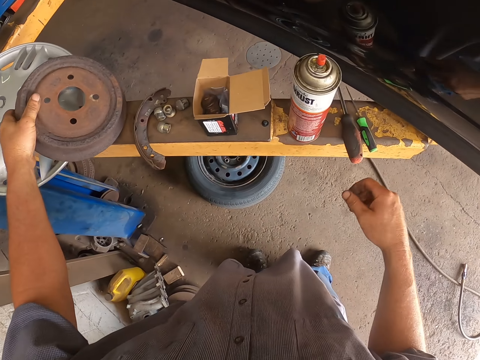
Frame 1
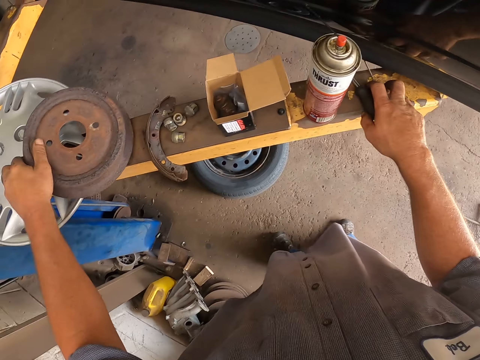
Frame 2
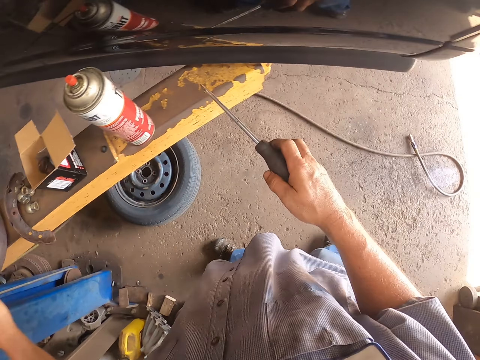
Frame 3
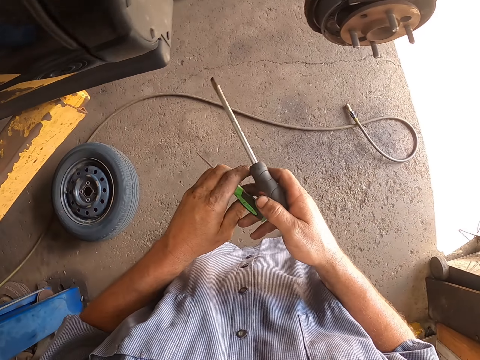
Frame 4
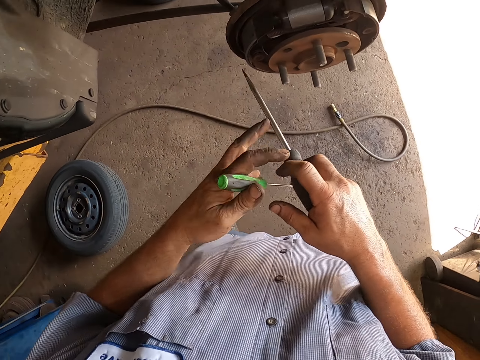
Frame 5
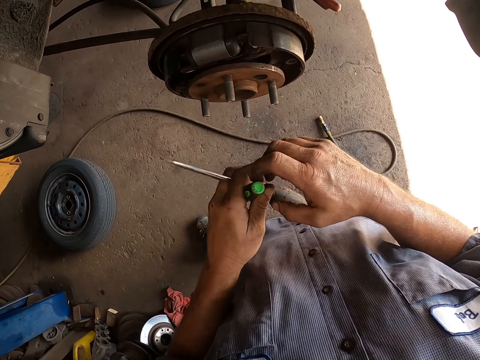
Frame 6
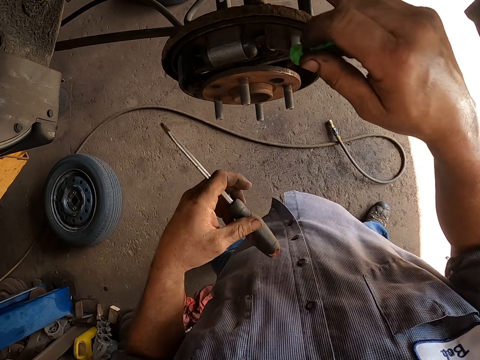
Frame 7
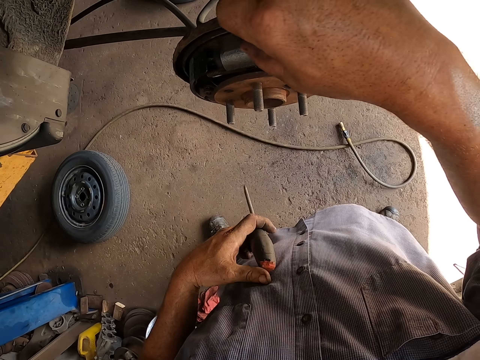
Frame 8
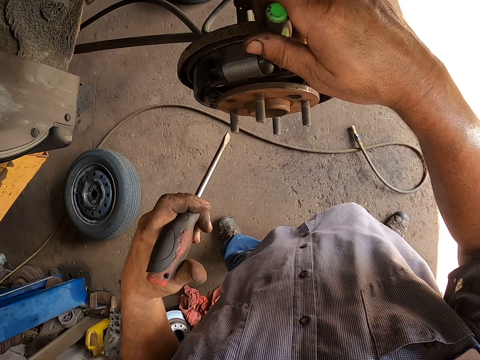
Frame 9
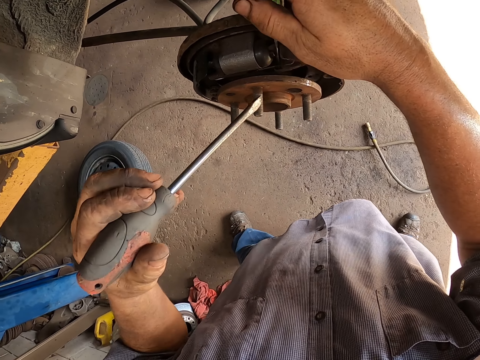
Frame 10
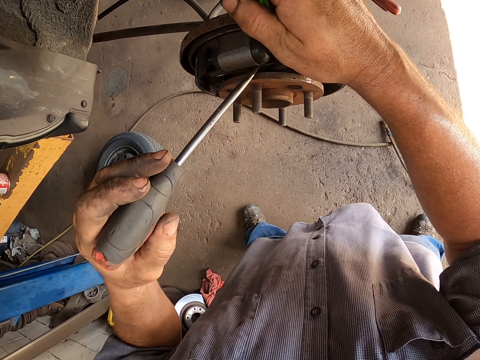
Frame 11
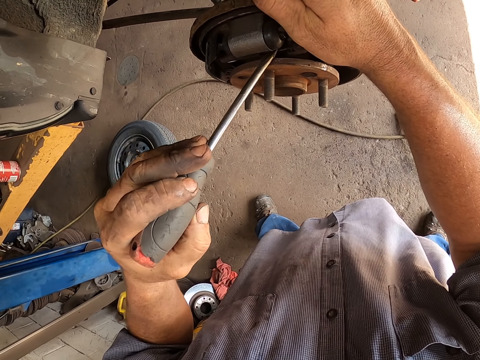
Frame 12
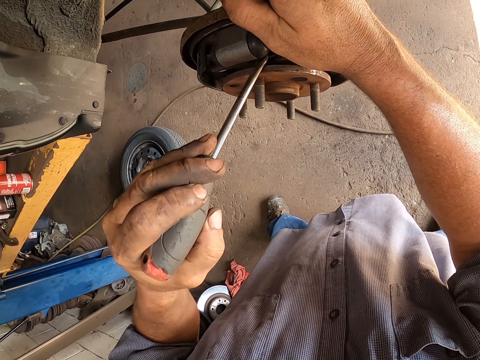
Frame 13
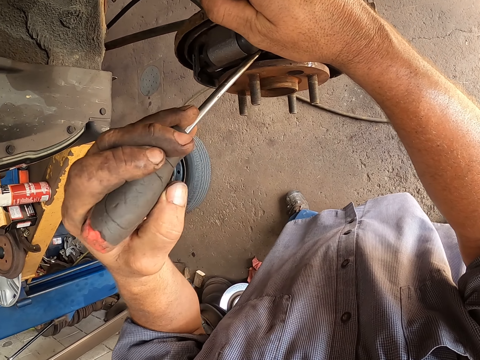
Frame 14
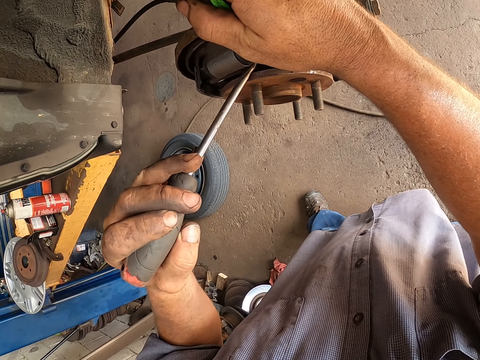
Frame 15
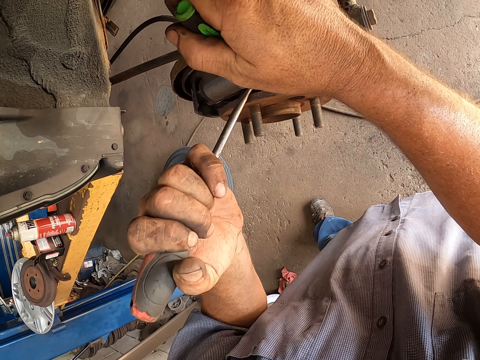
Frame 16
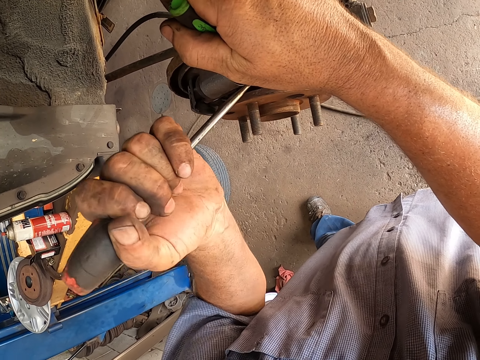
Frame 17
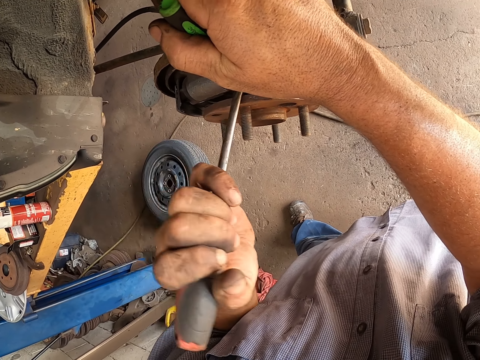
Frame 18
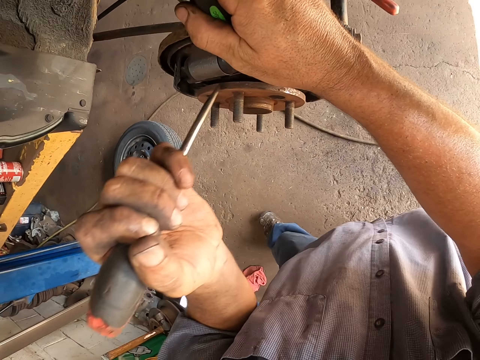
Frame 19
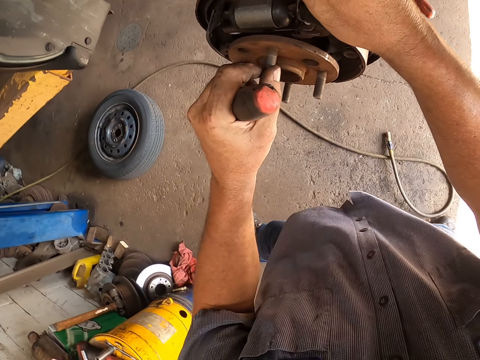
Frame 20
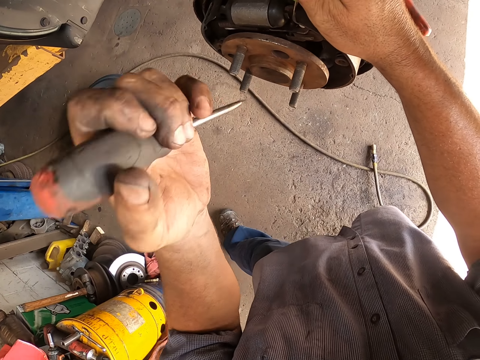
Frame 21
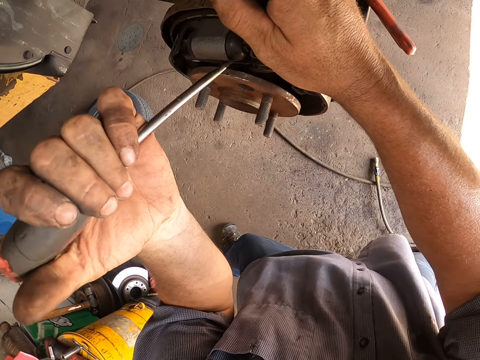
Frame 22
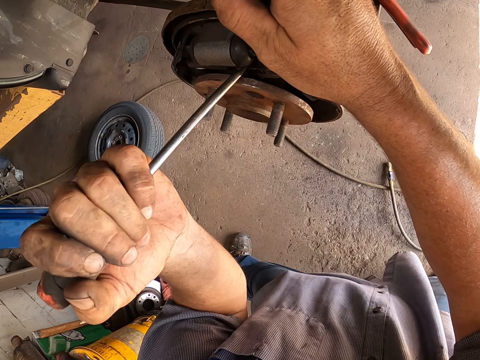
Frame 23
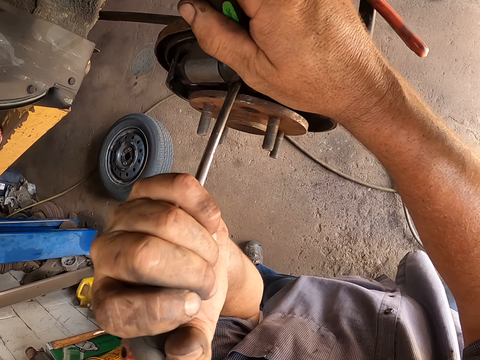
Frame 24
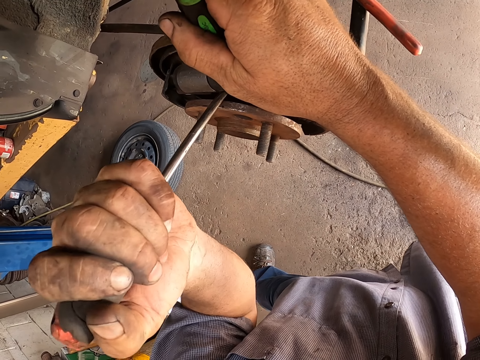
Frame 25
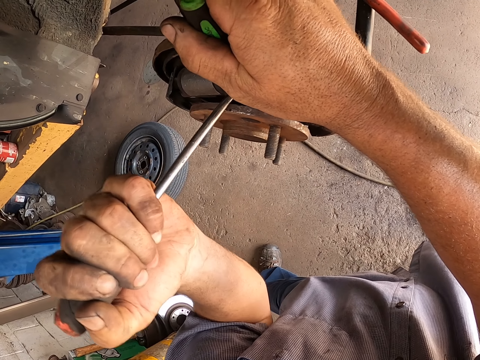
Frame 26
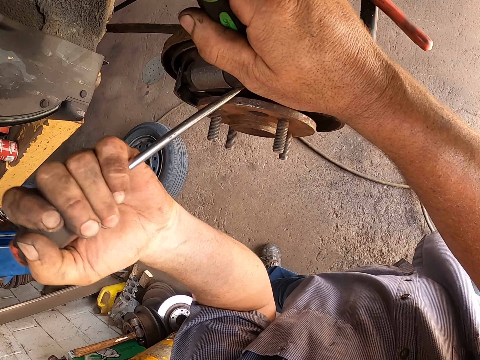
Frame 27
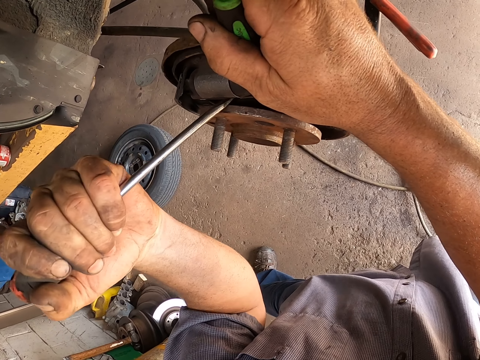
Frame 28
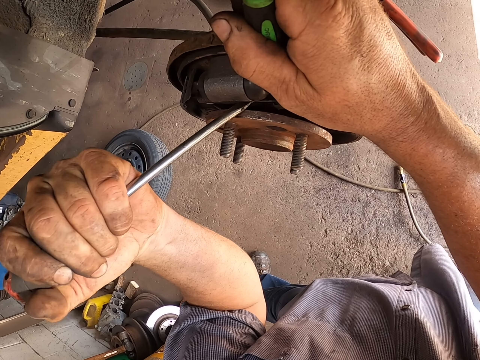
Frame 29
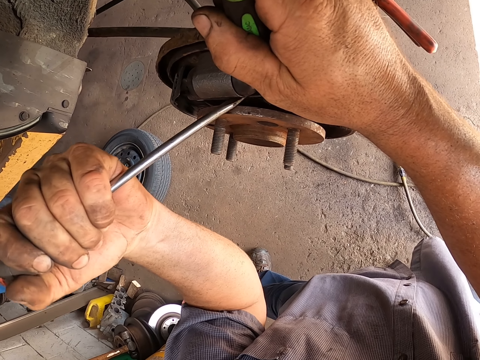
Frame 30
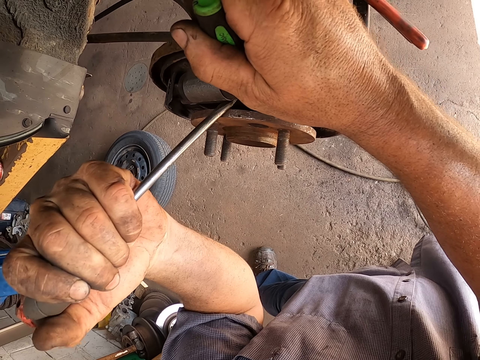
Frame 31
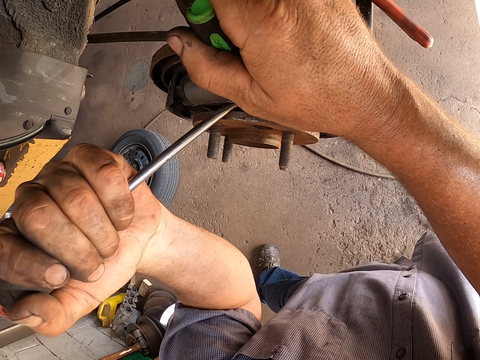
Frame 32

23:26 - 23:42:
The camera wearer puts the wheel disc on the metal bar. They pick up the screwdrivers. They hold one screwdriver with the other hand. They fix the wheel hub with the screwdrivers. They rotate the wheel hub. They fix the wheel hub.

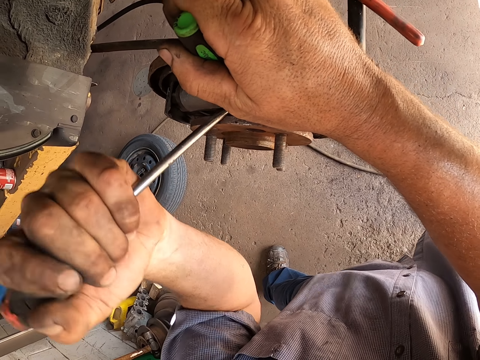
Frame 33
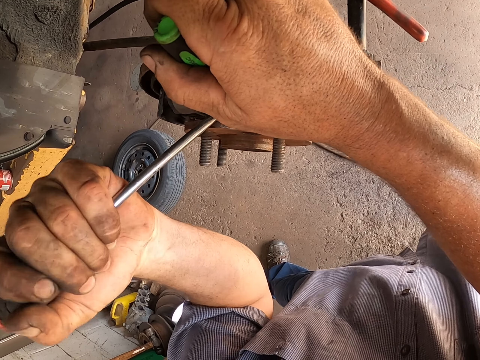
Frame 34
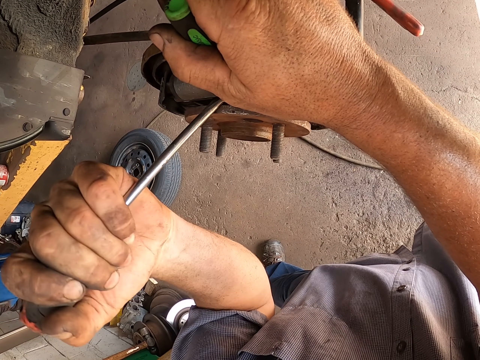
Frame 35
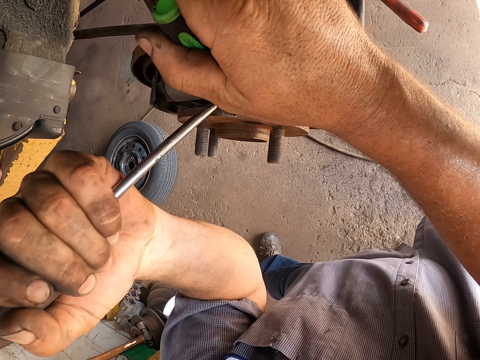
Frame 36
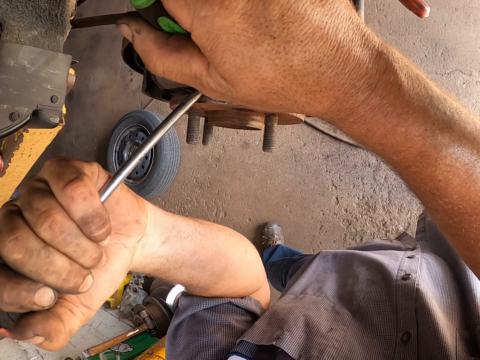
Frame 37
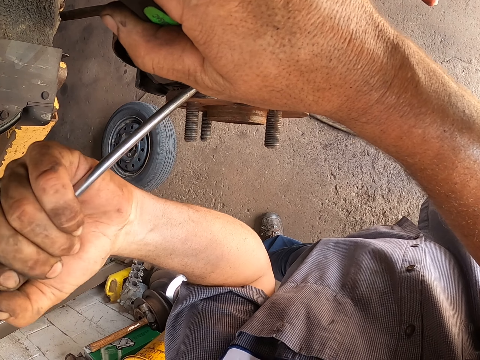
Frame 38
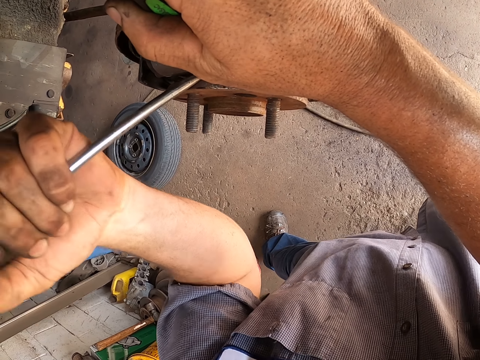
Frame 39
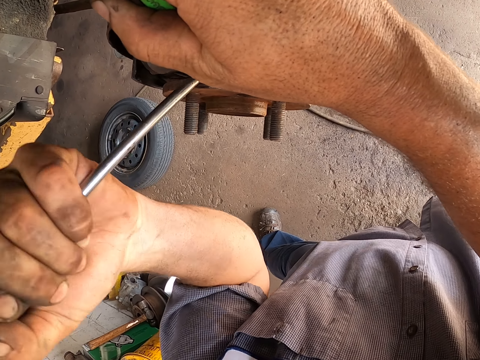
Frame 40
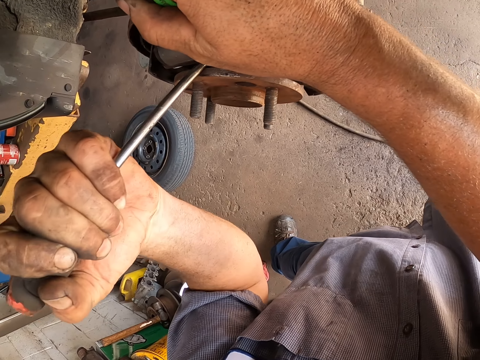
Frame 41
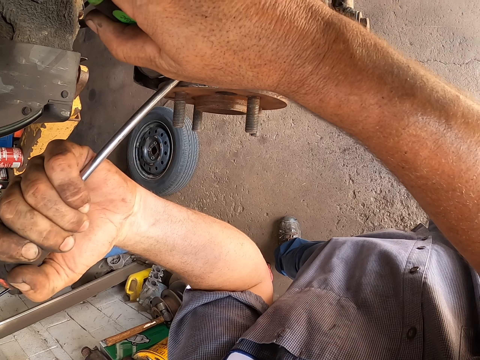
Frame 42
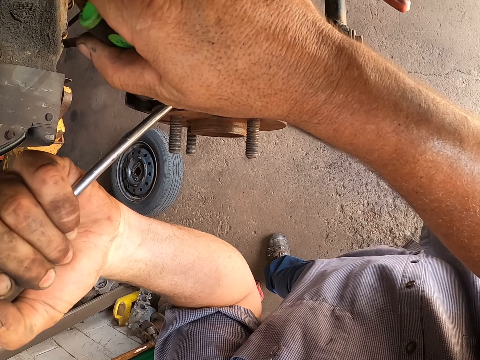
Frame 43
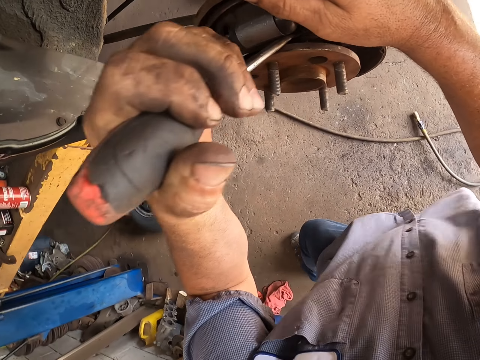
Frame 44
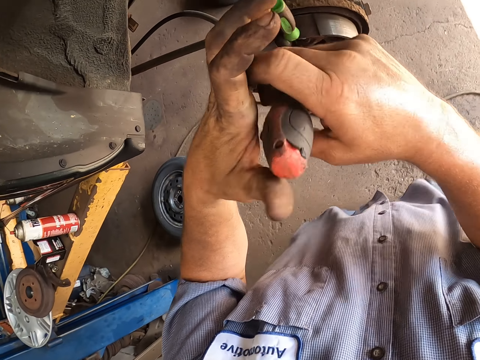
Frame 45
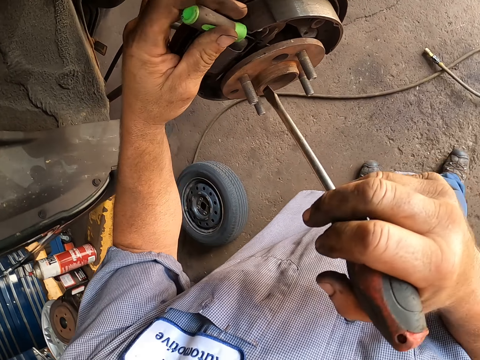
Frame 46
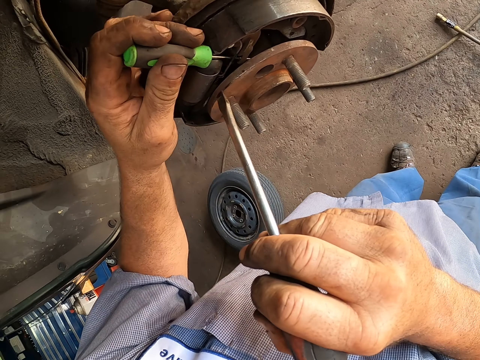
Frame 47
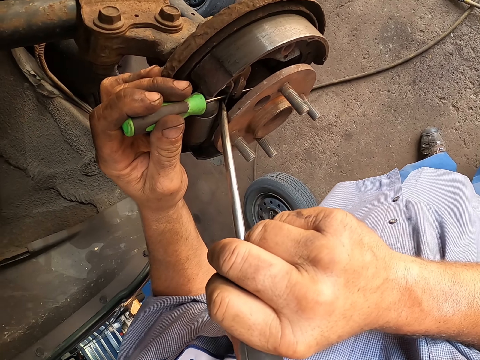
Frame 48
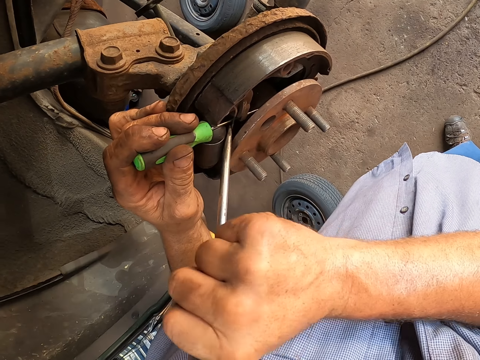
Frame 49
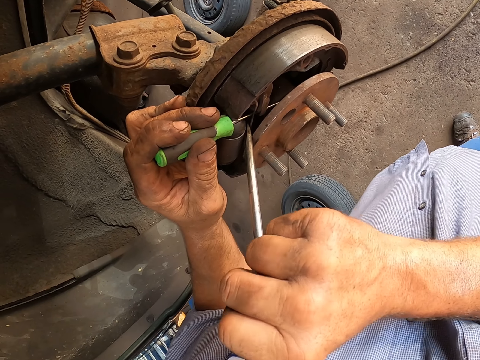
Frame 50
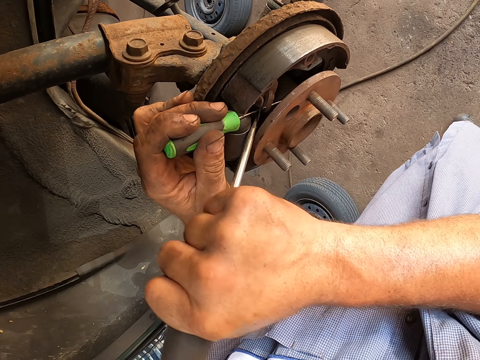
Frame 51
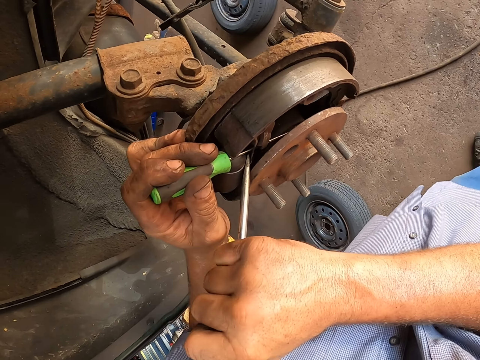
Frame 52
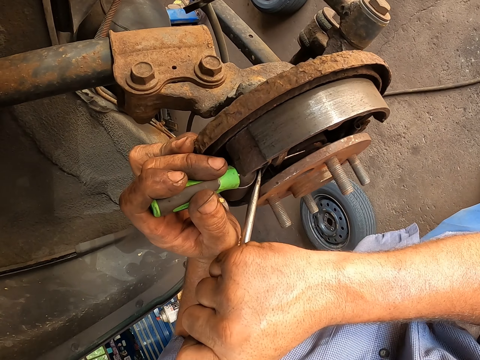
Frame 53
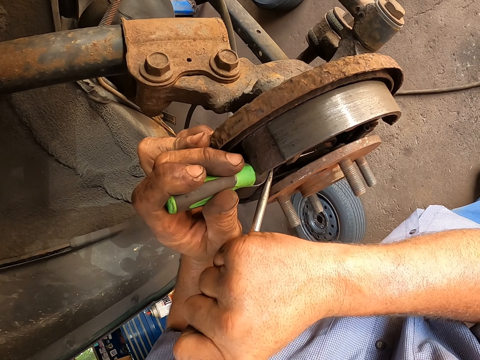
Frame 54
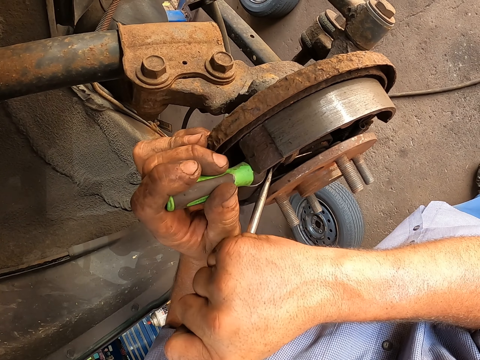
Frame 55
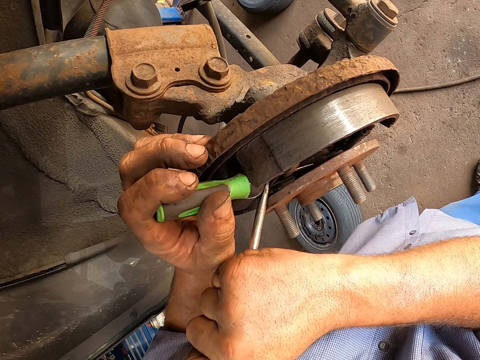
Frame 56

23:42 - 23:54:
The camera wearer exchanges the screwdrivers' hands. They fix the wheel disc.
